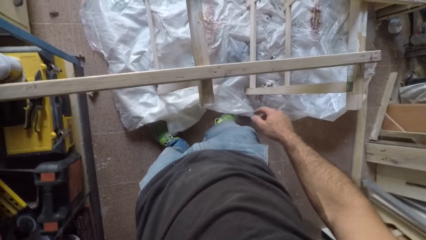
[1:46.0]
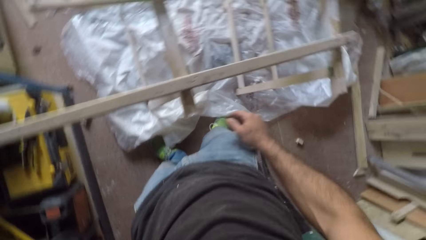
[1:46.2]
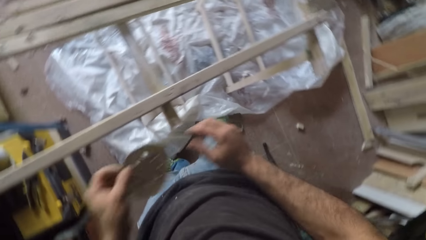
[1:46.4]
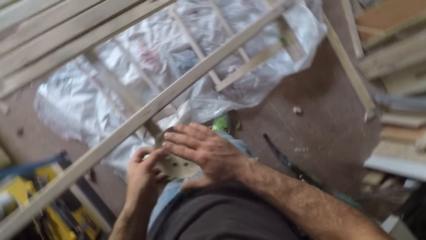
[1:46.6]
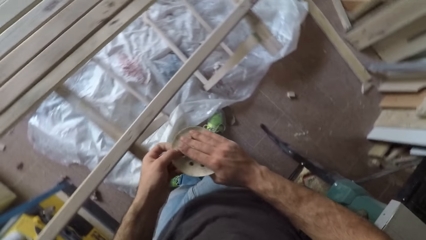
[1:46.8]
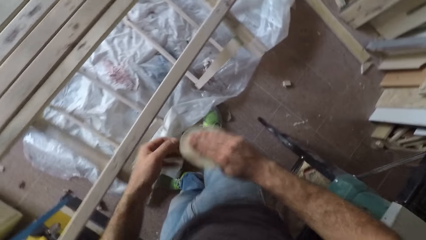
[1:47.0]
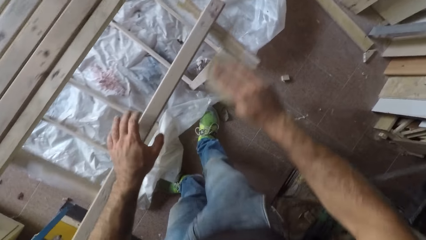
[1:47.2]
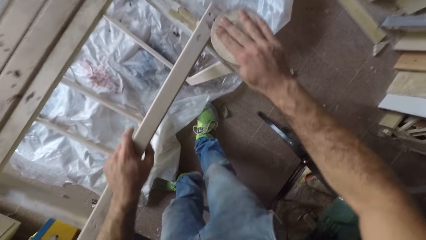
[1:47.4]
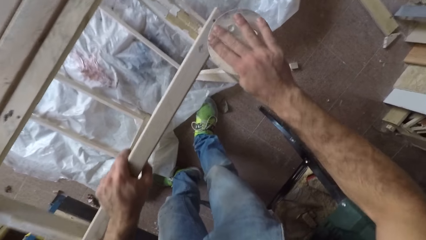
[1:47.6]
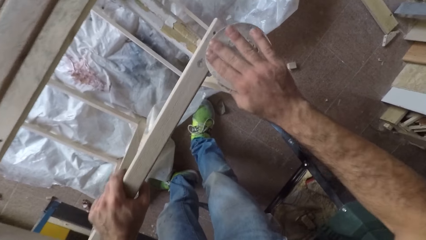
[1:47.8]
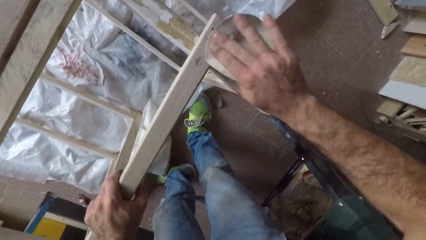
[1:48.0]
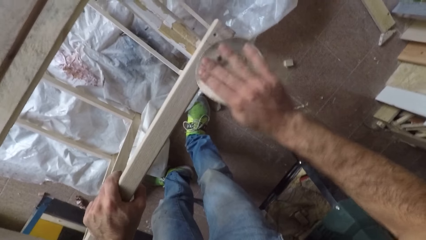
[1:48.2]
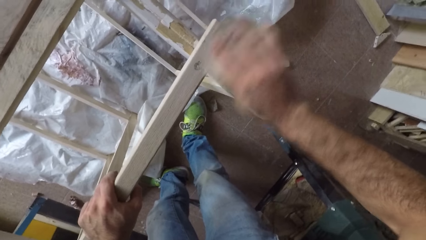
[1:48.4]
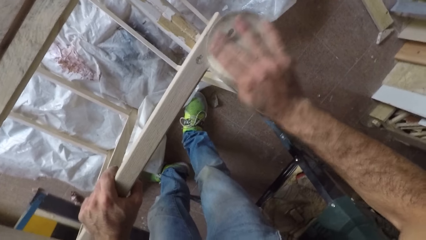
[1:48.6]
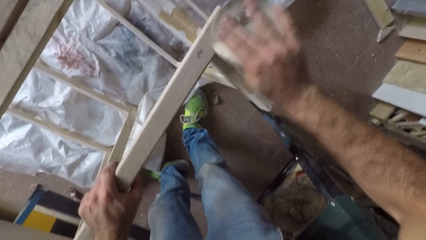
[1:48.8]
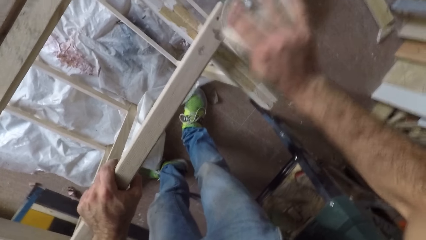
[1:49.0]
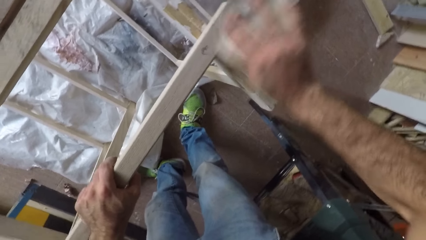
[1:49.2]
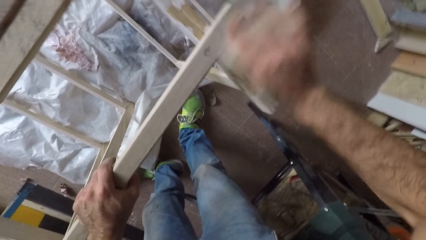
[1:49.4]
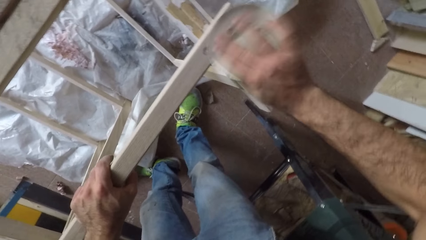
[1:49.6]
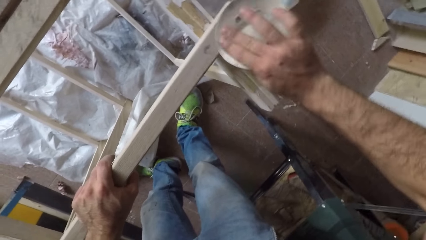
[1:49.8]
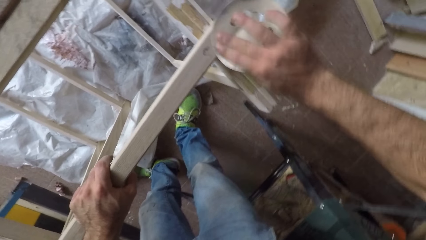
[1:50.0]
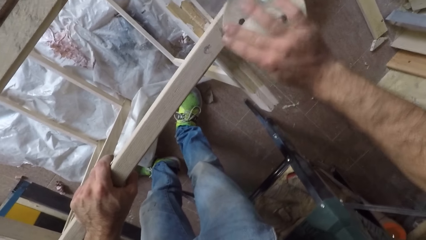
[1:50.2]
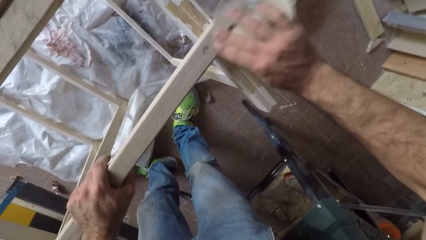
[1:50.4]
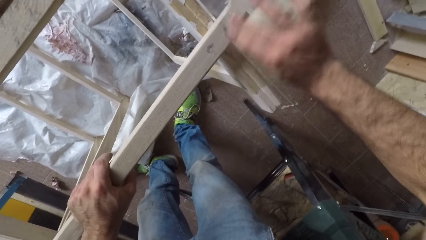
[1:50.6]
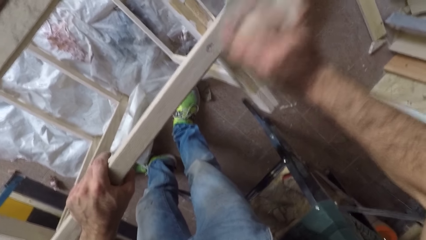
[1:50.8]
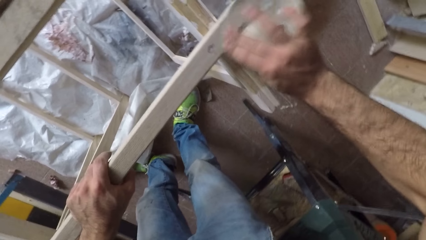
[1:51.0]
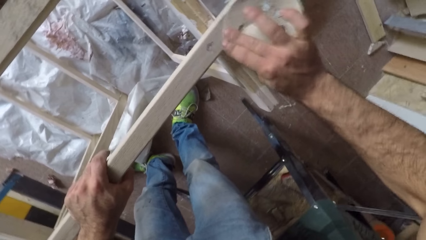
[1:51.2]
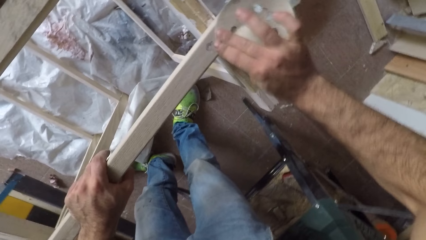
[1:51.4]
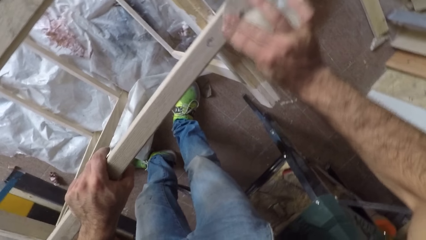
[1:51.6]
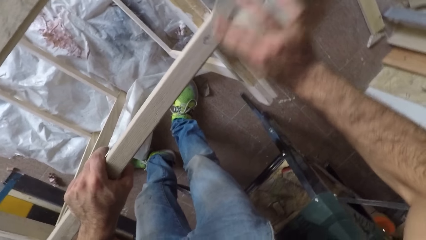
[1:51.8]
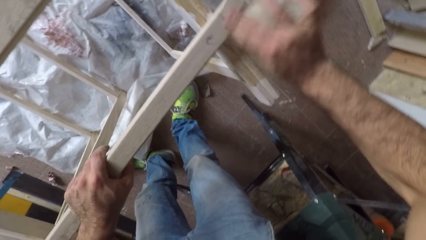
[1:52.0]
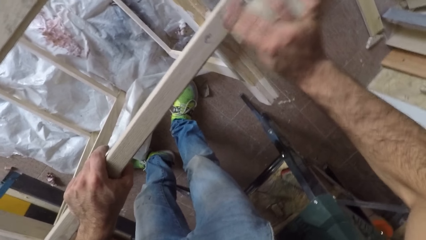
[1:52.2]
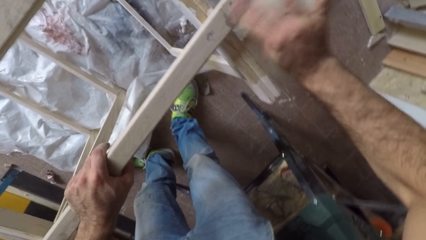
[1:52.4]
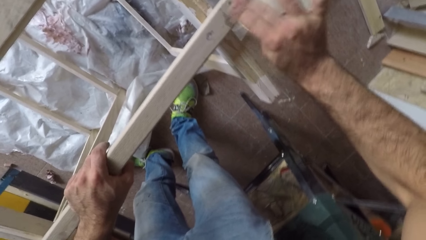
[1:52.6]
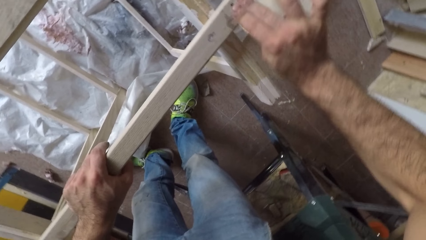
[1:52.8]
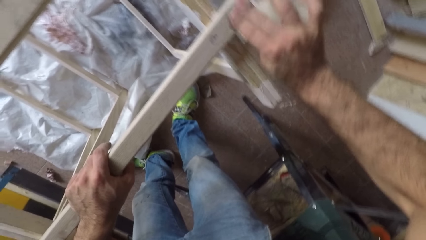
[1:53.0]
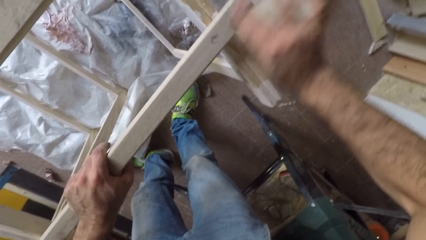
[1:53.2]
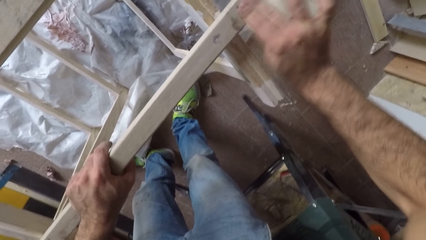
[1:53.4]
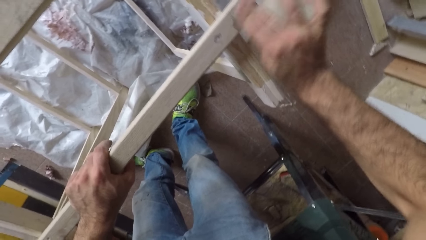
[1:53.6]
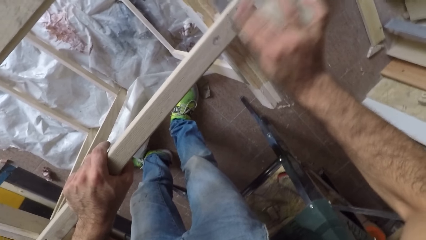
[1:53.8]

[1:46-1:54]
The camera wearer passes the sandpaper from his left hand to his right hand. He holds the wooden plank with his left hand and smoothens the wooden plank with the sandpaper.

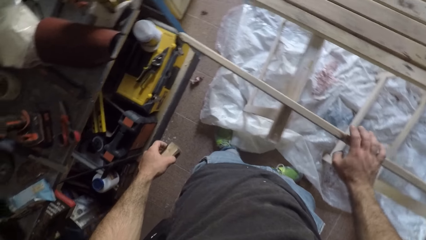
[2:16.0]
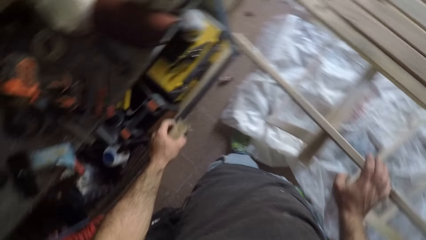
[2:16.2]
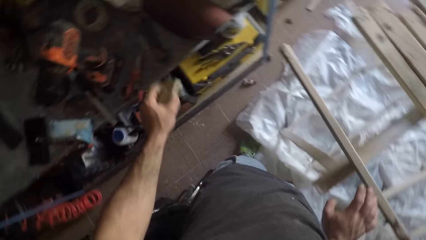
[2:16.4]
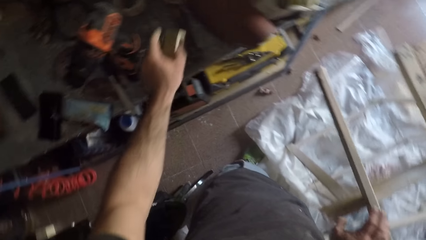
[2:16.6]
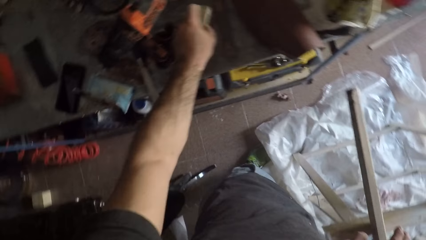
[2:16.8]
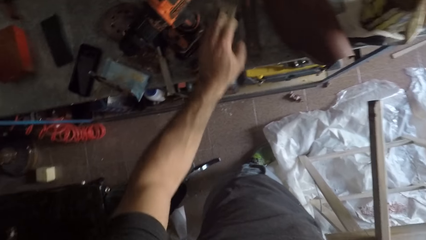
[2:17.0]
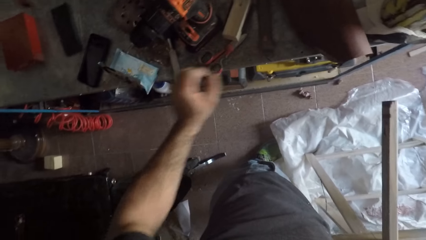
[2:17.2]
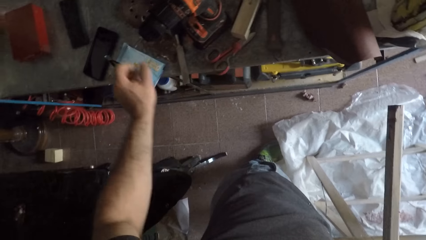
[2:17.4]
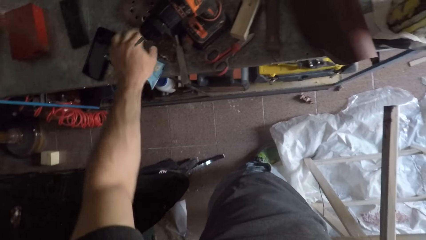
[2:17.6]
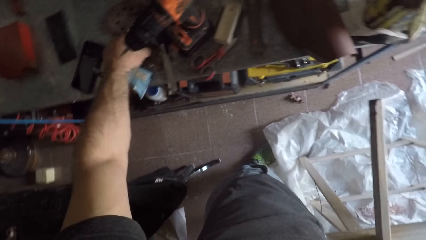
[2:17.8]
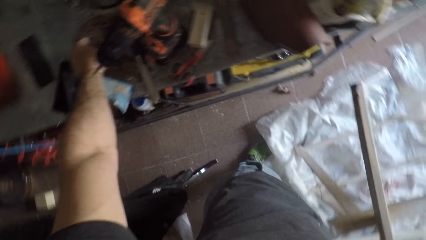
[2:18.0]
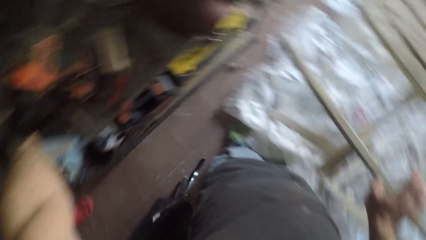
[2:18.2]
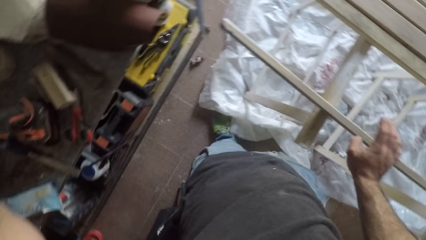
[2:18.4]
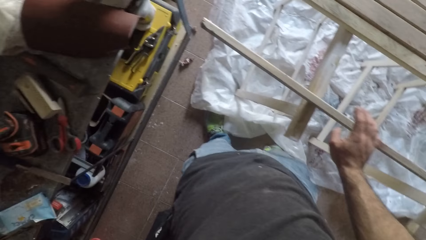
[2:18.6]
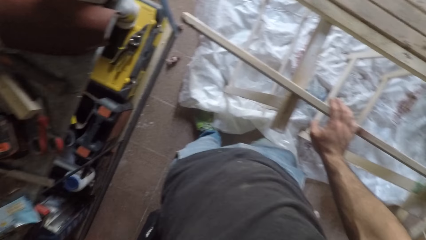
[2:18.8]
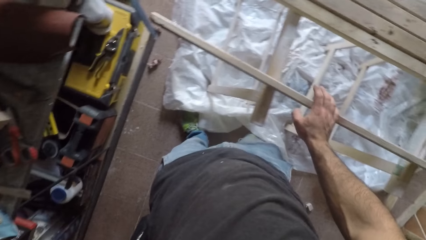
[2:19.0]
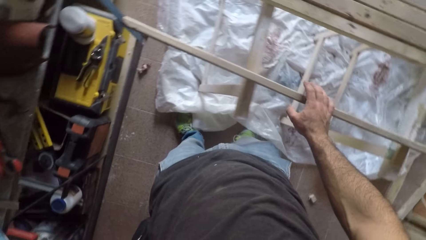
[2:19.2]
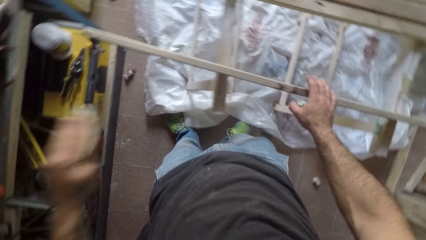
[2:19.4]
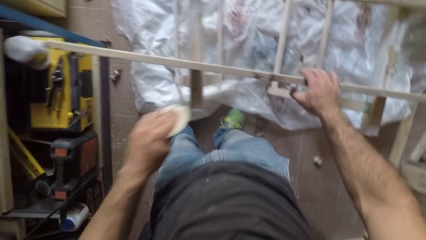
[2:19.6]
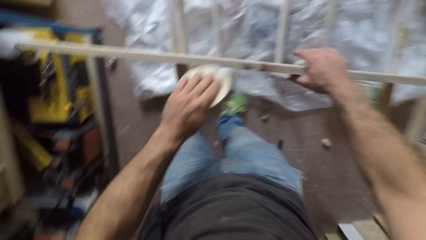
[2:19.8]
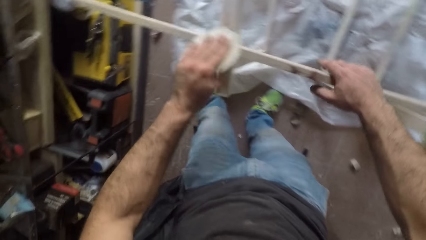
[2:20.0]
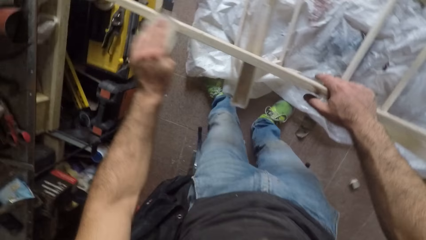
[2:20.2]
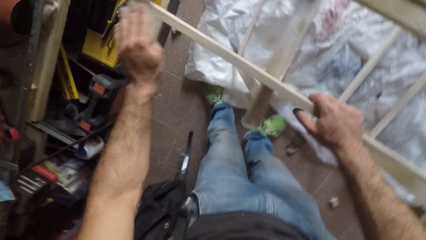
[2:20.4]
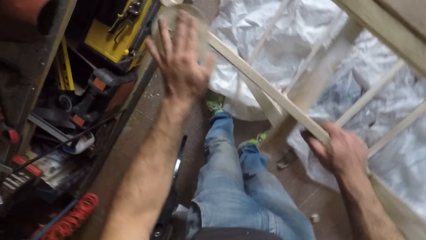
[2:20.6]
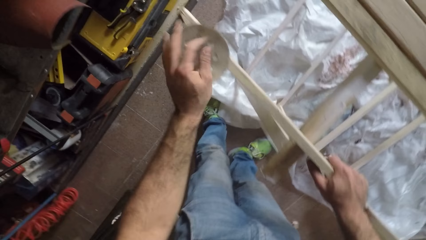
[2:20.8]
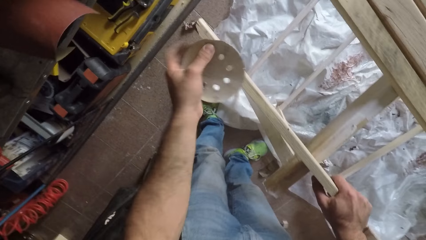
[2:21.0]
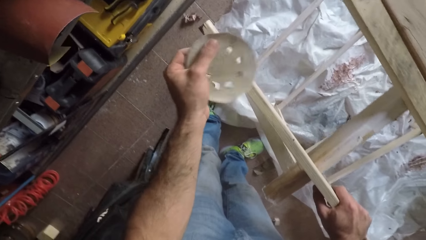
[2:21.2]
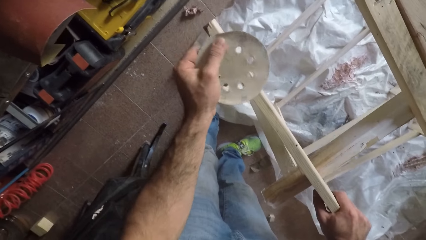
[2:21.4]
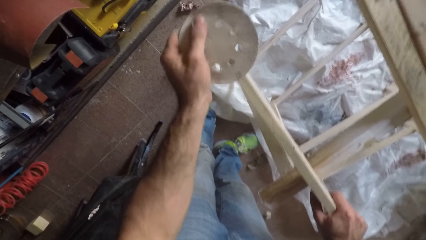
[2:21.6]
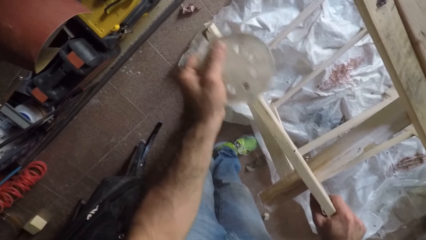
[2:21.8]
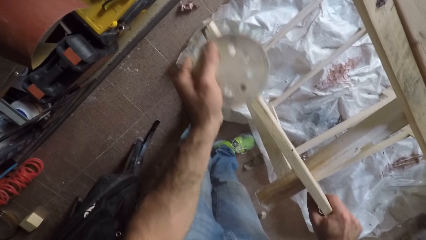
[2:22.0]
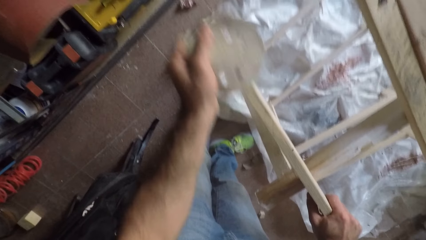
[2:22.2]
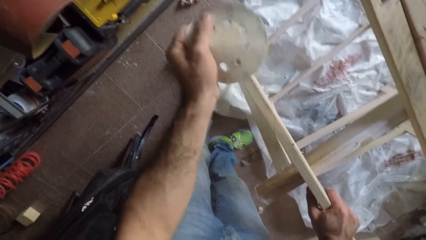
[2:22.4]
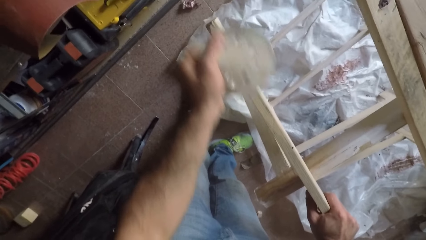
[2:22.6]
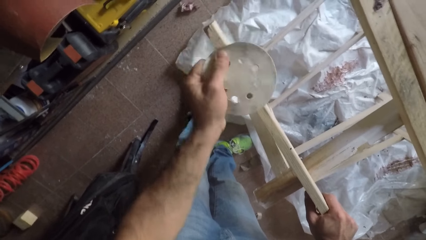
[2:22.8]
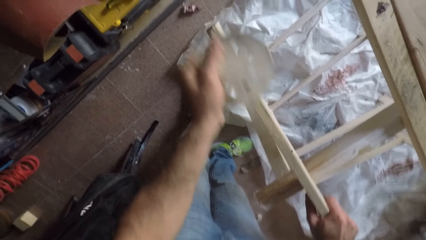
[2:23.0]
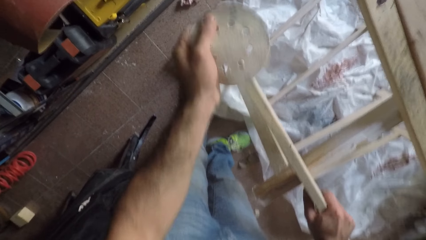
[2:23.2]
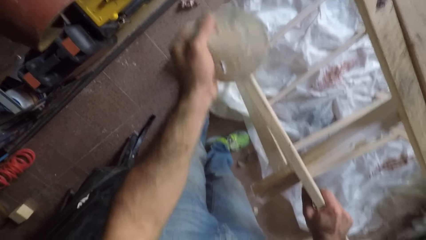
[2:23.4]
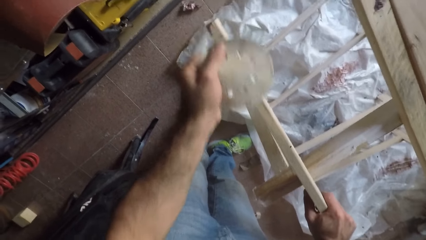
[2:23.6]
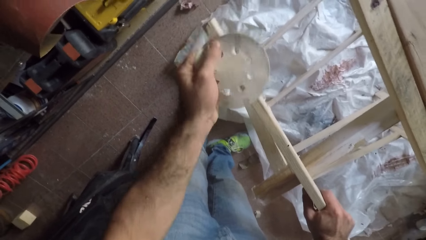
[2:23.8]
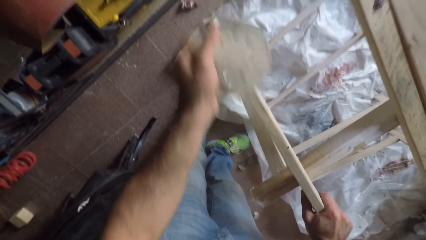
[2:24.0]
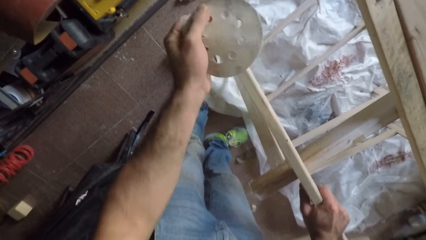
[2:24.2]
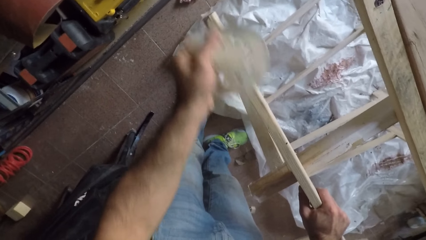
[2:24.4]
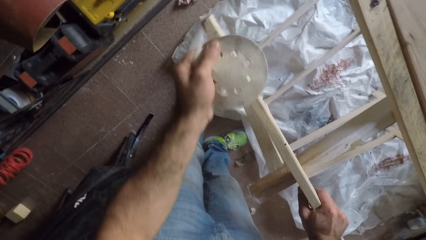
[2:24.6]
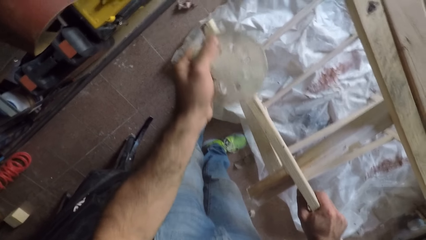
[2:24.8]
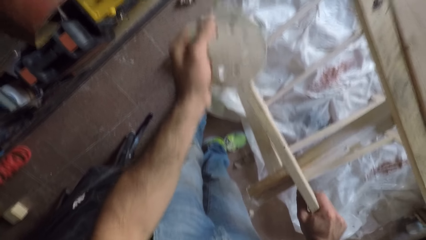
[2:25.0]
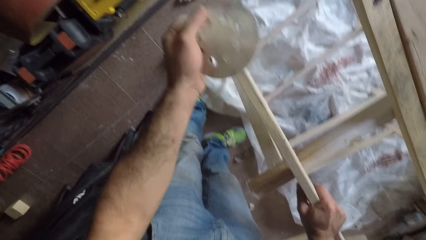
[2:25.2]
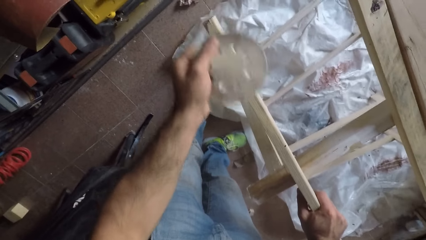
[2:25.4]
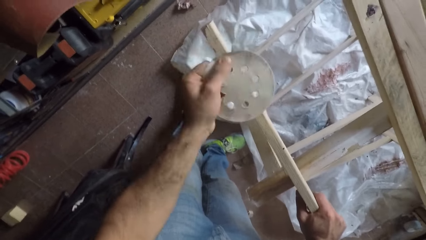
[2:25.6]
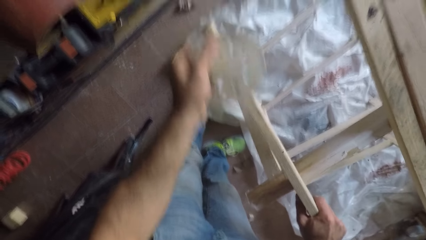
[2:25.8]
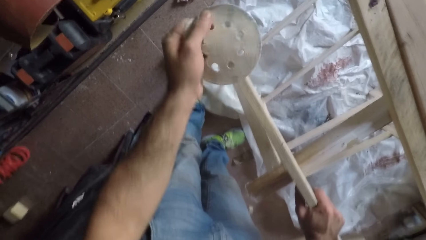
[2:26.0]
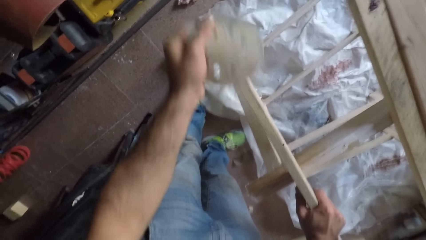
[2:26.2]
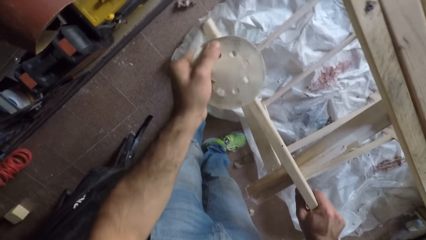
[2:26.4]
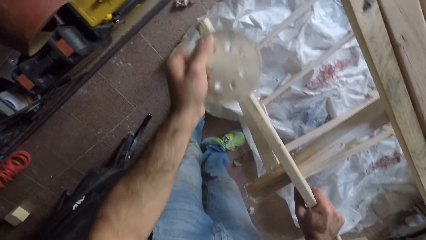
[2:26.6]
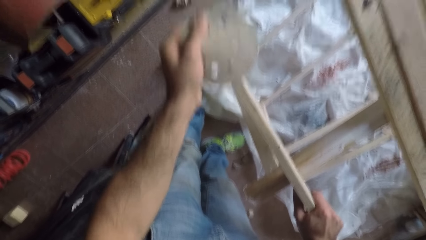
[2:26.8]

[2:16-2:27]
The camera wearer drops the sandpaper and wooden piece on the table. He picks up the previous sandpaper from the table with his left hand. He smoothens the wooden plank with the sandpaper and holds the wooden plank with his right hand.
